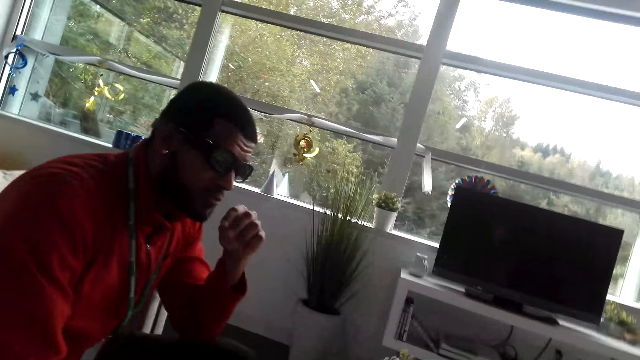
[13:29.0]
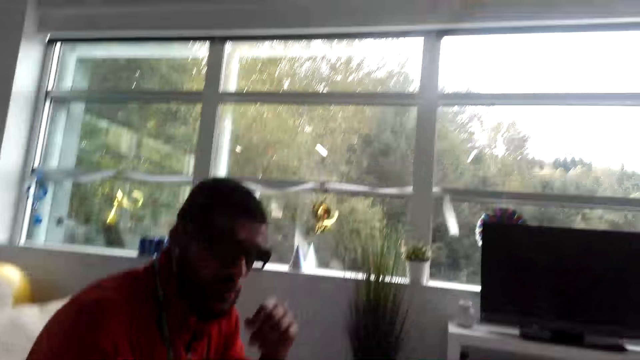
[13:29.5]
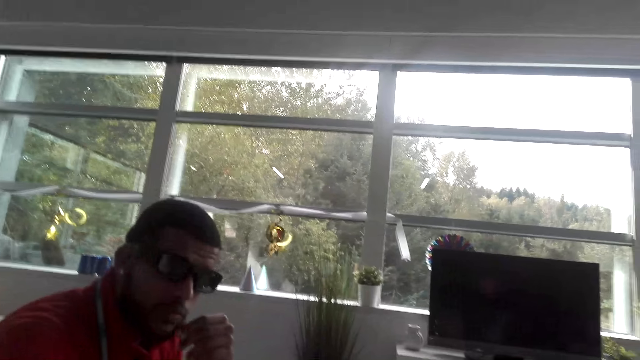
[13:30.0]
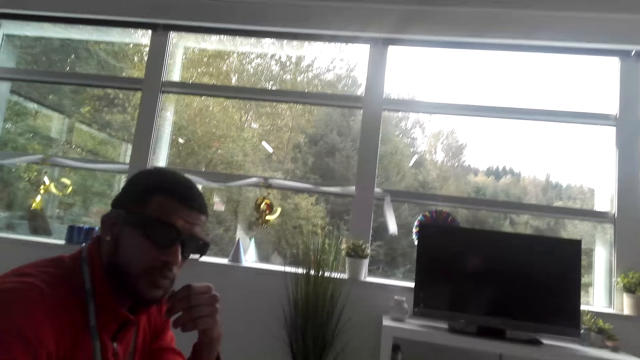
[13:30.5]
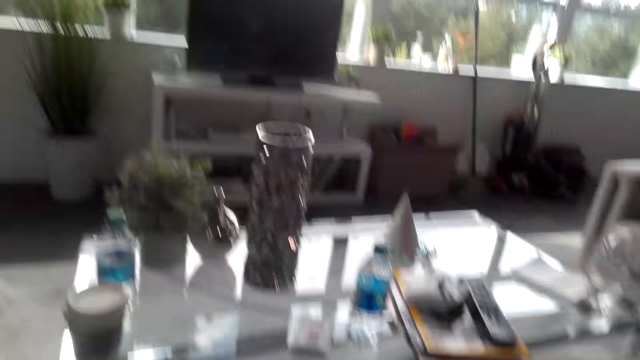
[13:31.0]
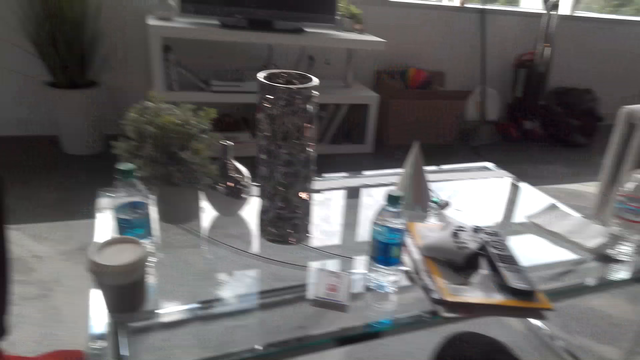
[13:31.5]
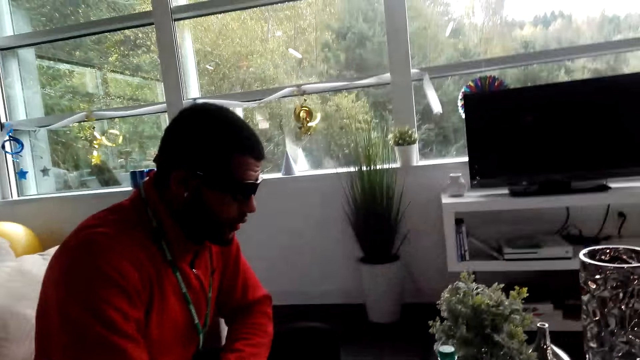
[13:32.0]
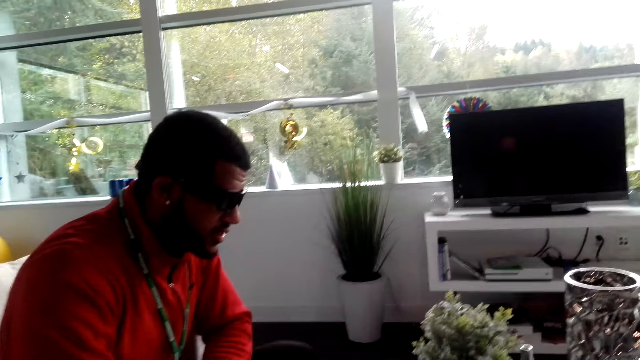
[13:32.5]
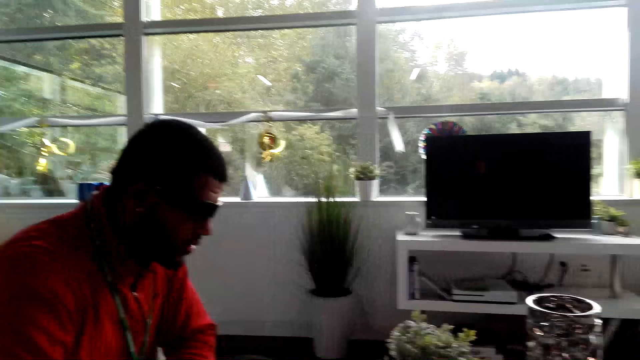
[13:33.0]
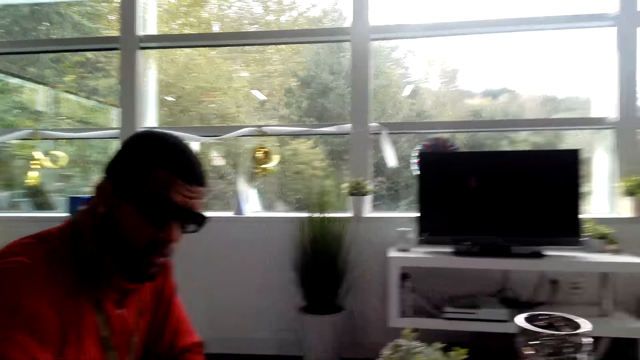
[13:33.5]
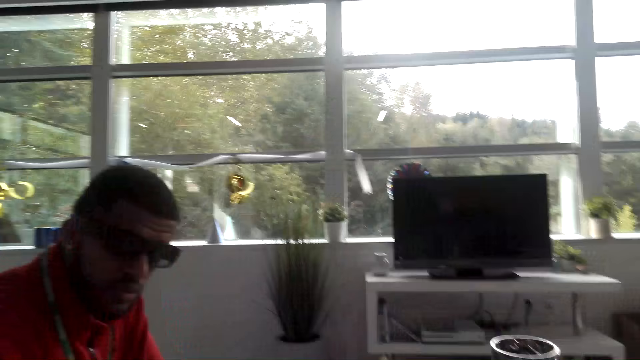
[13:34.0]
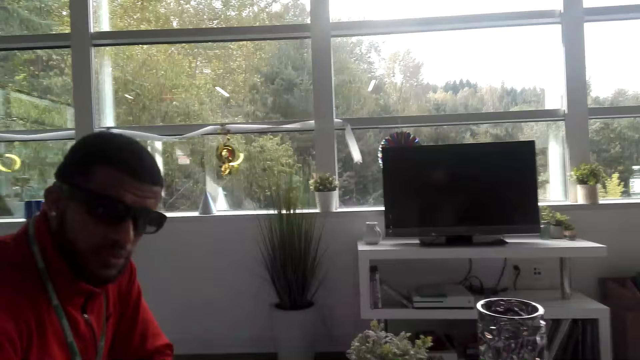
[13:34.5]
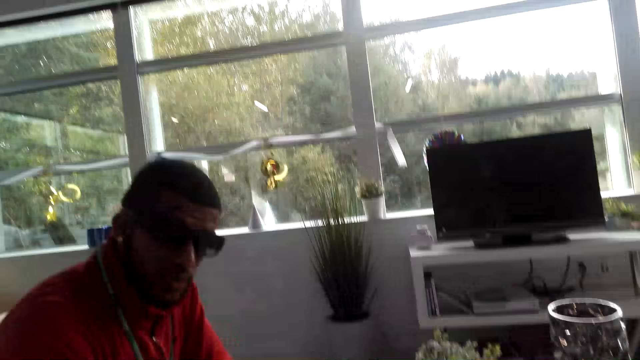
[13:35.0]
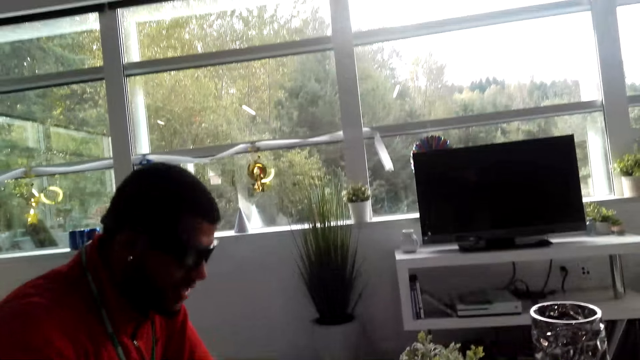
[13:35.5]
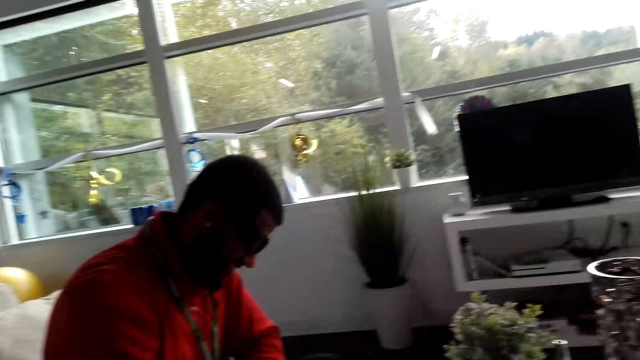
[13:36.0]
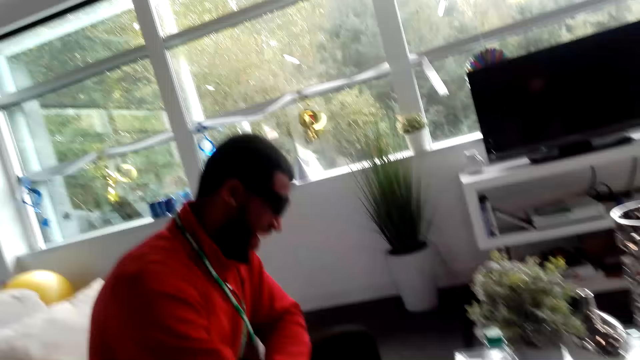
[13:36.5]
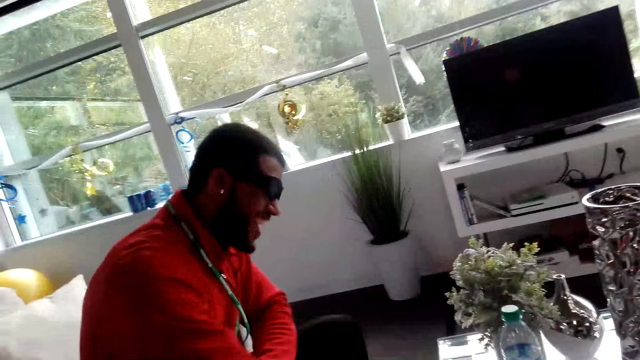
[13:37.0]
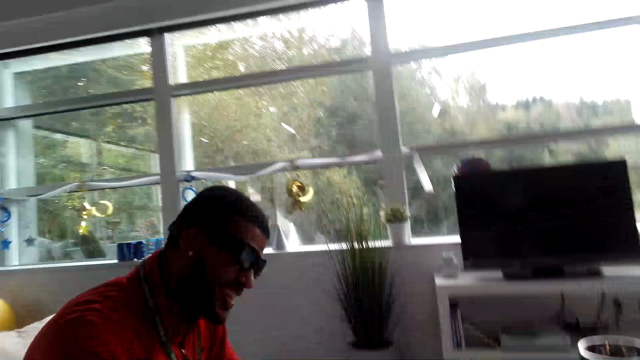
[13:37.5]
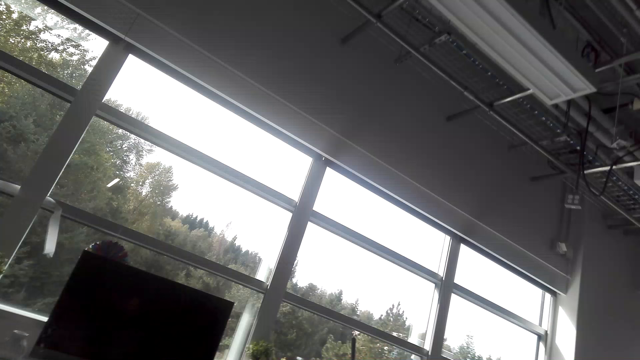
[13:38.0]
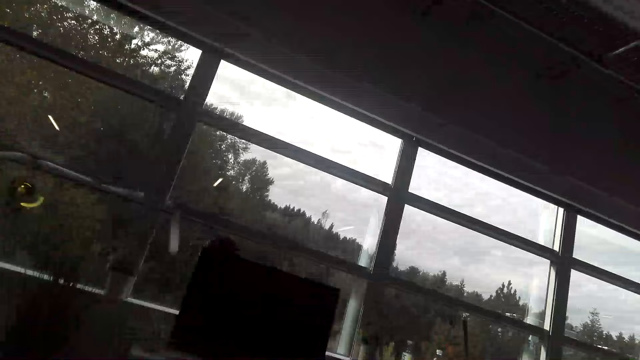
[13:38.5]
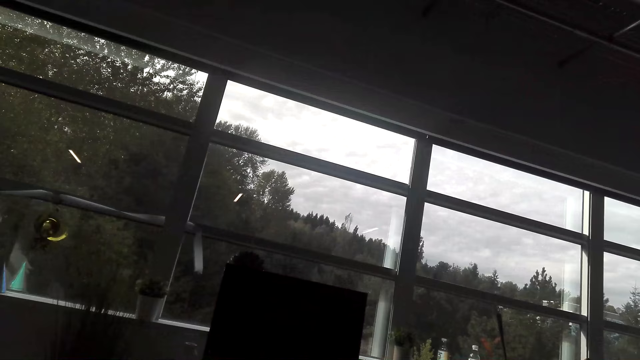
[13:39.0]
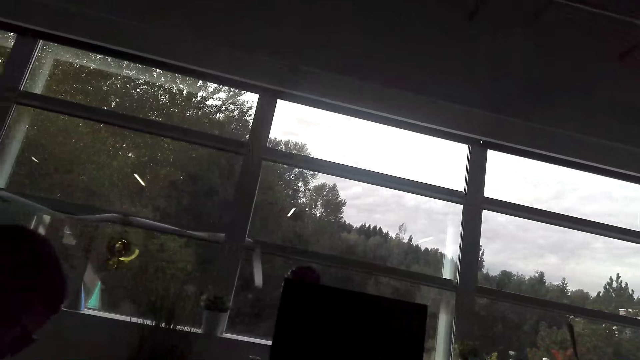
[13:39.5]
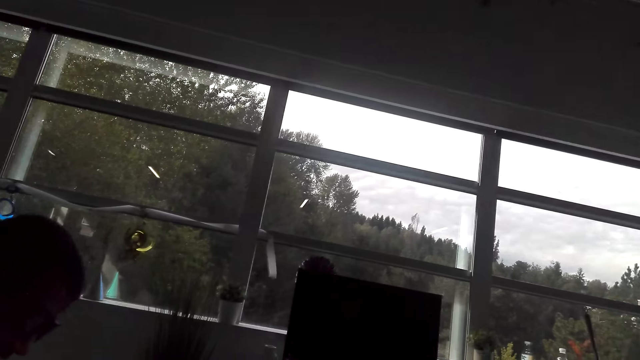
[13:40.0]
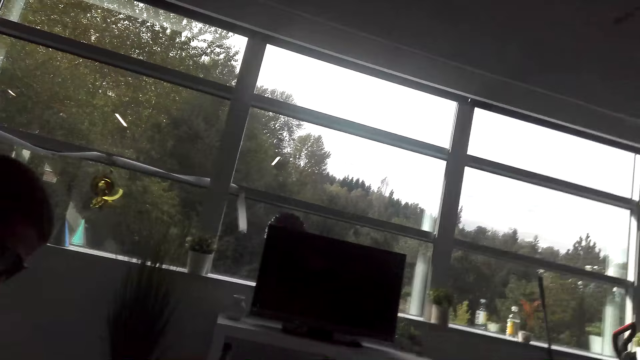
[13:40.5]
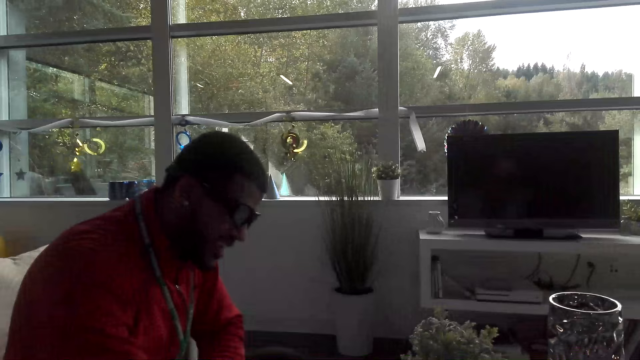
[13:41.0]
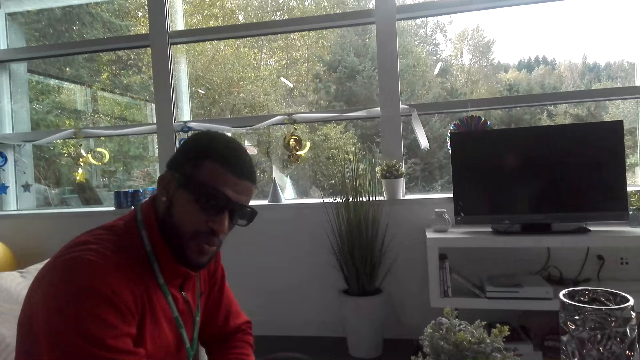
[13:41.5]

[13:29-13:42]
The camera wearer looks at the coffee table. They dialogue with a man. They dialogue with the man again. The man moves the water bottle on the table. The camera wearer dialogues with the man. They dialogue with him again.

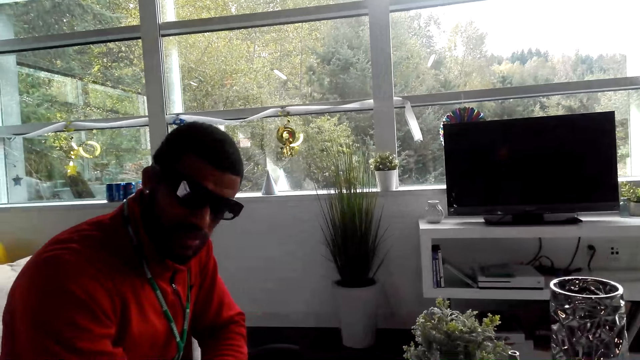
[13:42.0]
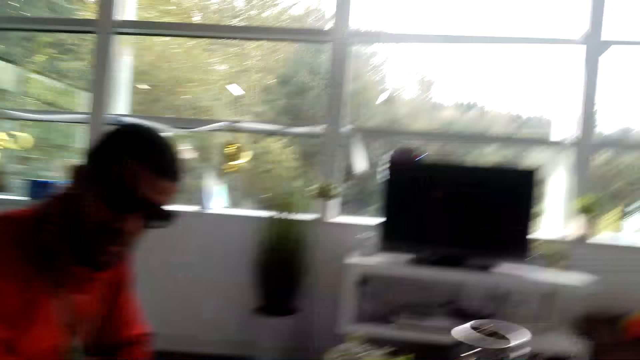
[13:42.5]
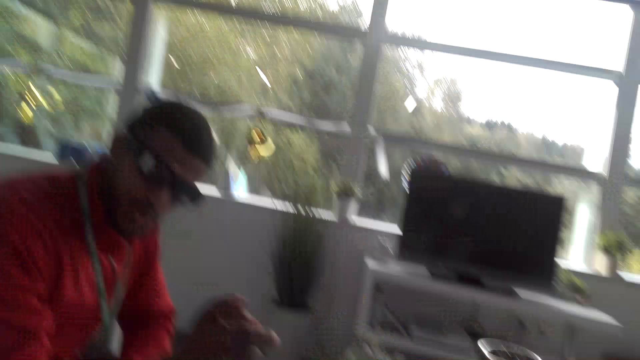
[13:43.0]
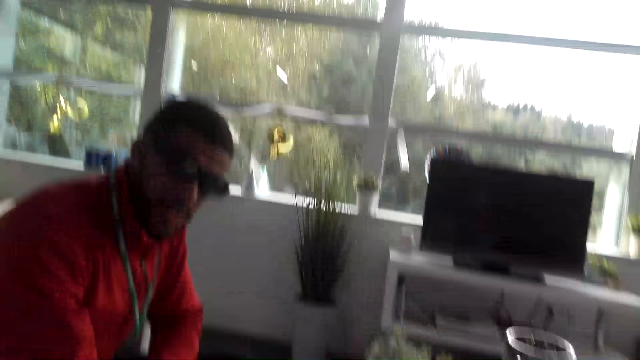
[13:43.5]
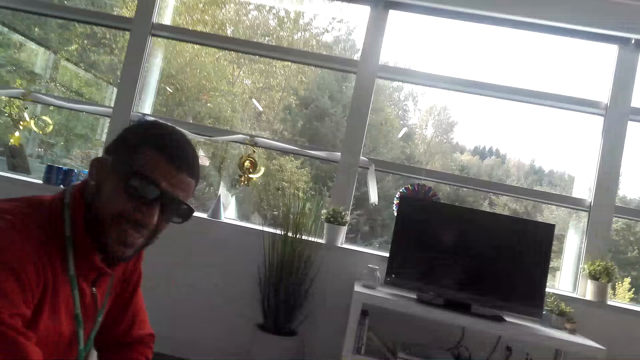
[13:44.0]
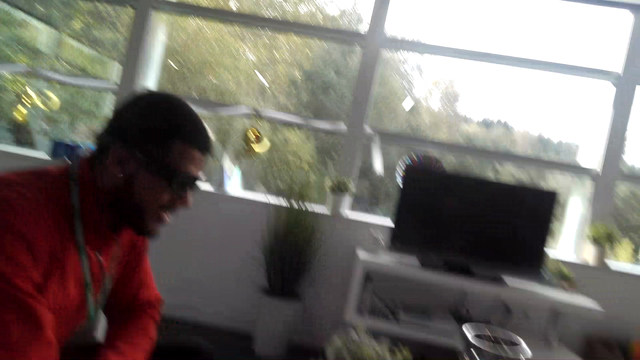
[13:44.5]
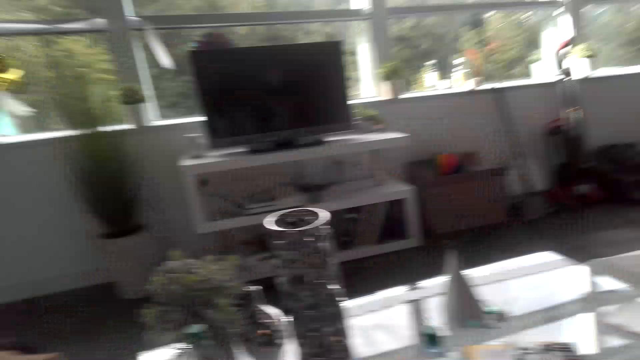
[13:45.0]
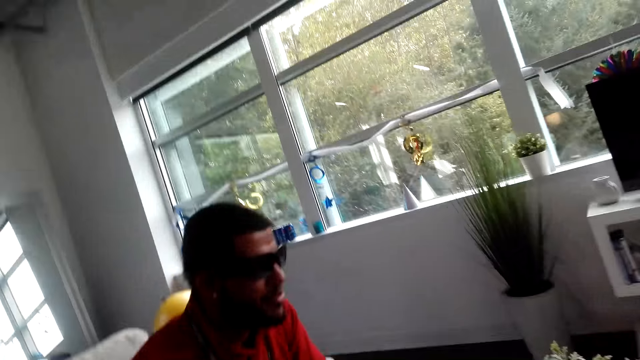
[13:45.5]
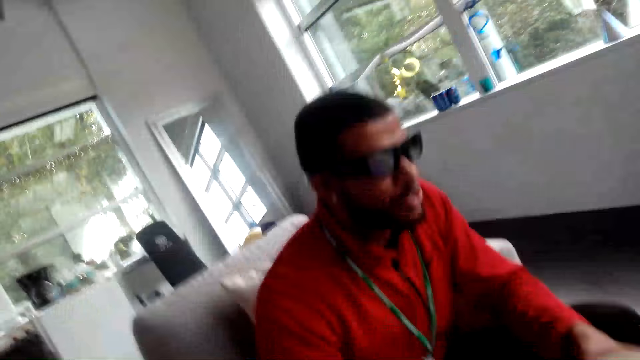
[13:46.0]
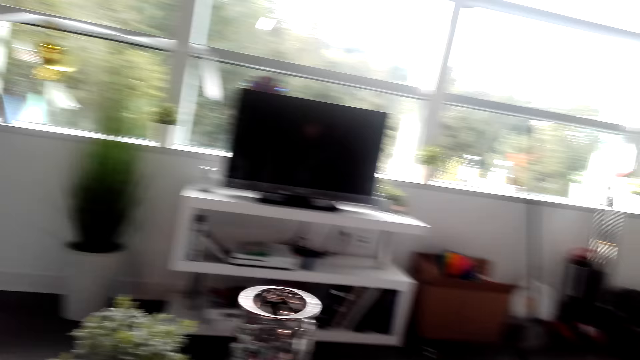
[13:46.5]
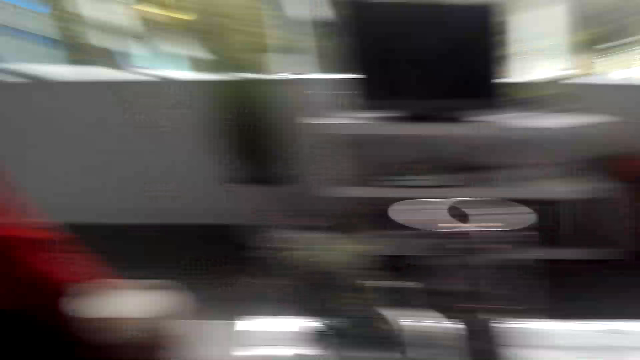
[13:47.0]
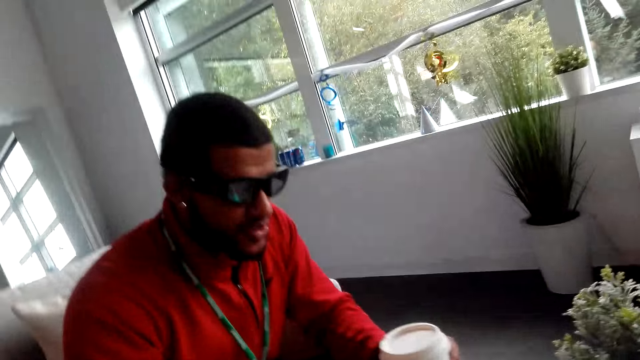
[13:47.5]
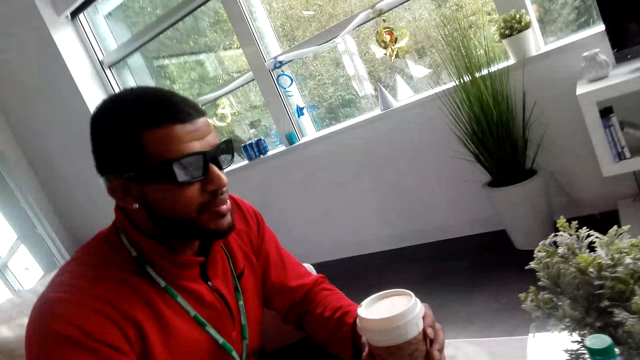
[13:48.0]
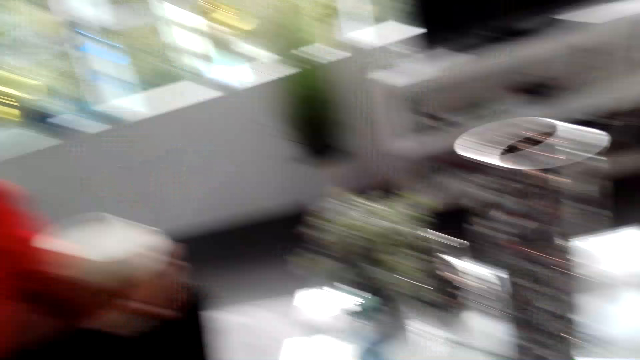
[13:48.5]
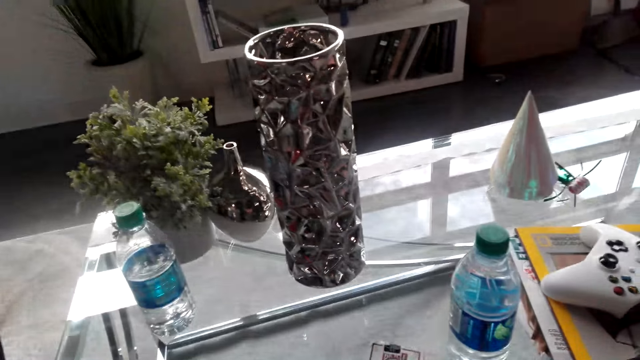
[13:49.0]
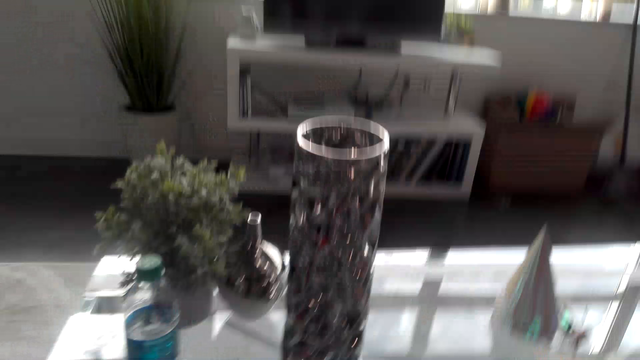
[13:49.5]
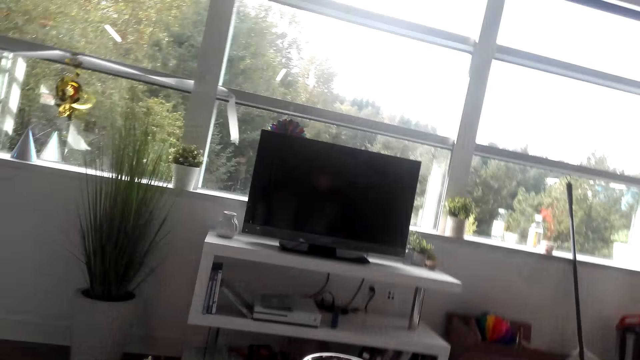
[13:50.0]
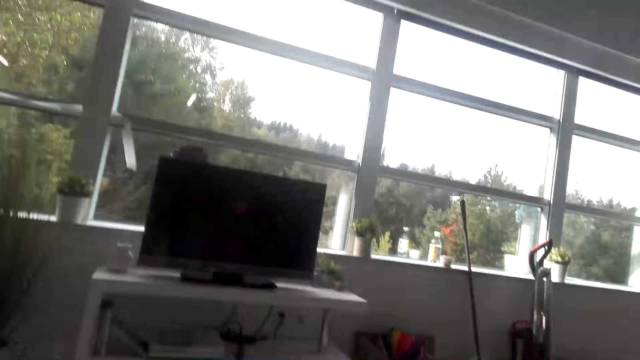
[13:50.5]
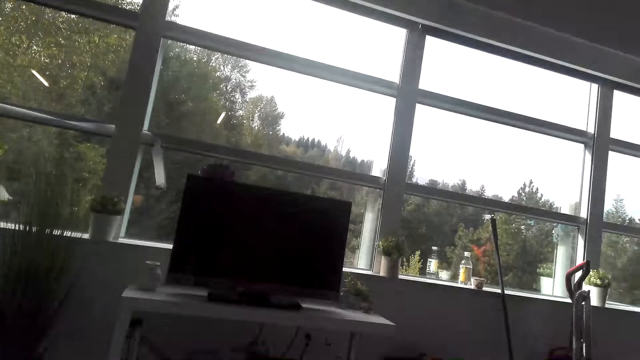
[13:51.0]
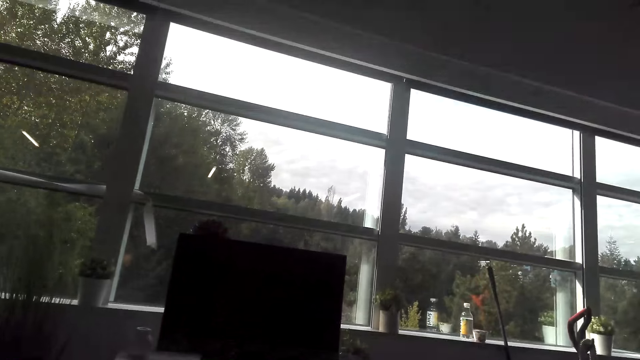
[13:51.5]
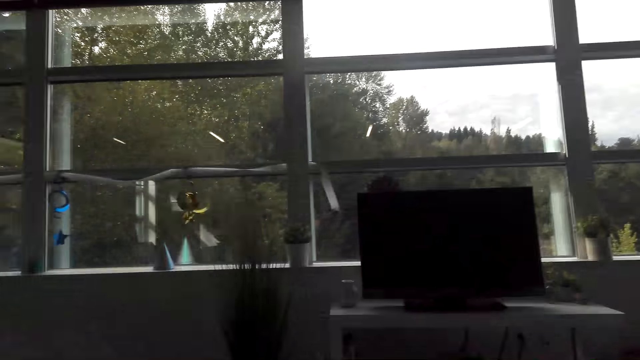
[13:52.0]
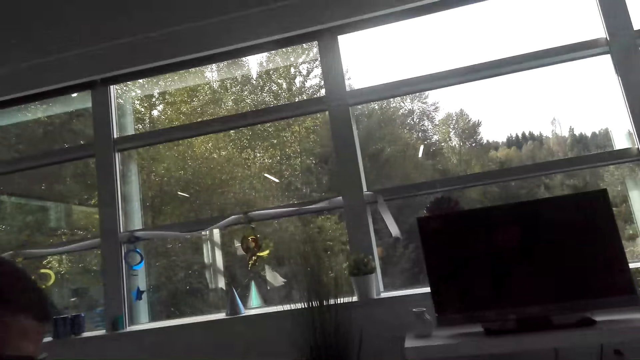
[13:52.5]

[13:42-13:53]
A man holds a coffee cup in his hands. The camera wearer dialogues with the man. They gaze at the coffee table. They look outside the window.
